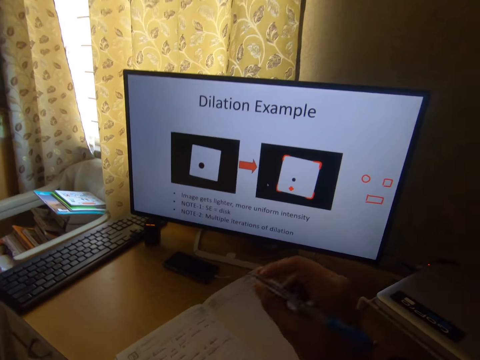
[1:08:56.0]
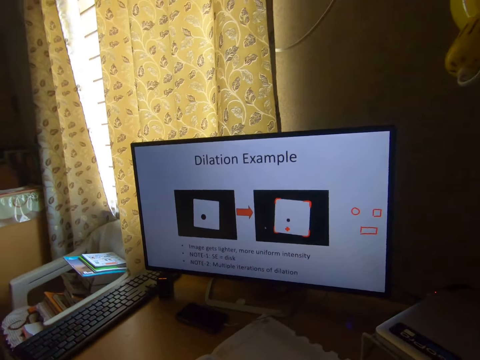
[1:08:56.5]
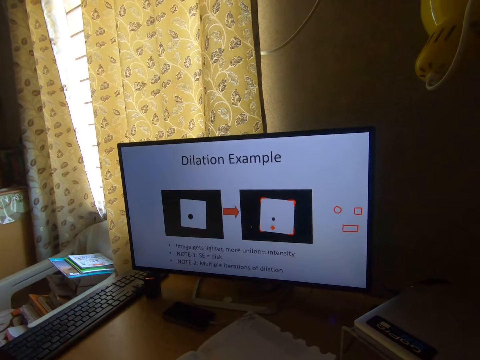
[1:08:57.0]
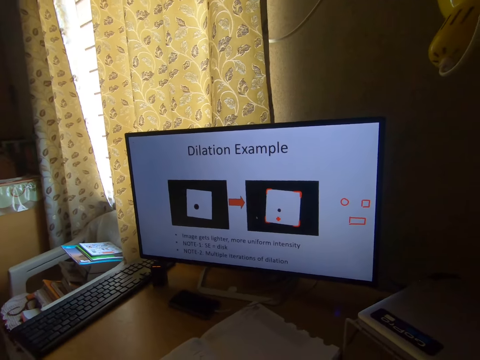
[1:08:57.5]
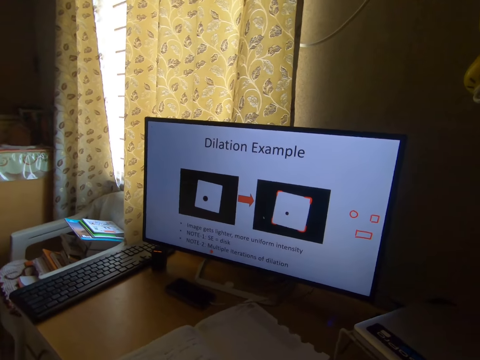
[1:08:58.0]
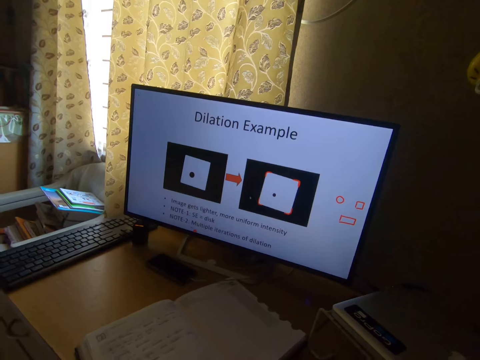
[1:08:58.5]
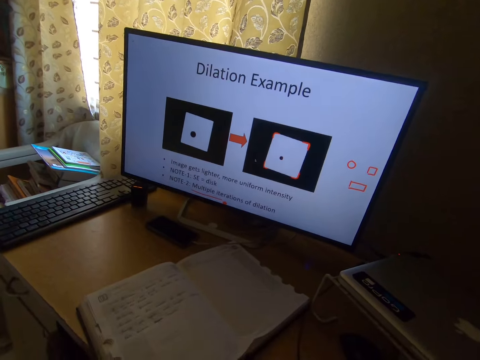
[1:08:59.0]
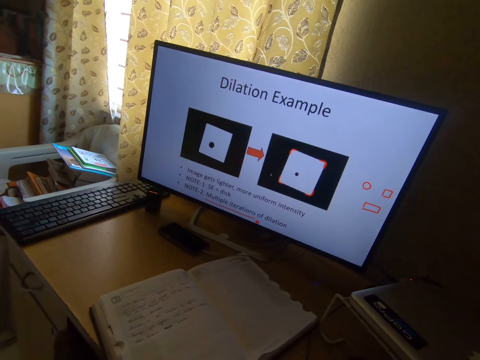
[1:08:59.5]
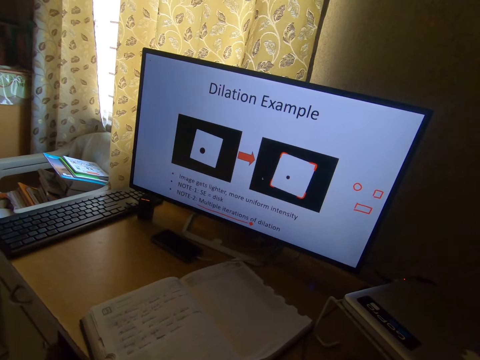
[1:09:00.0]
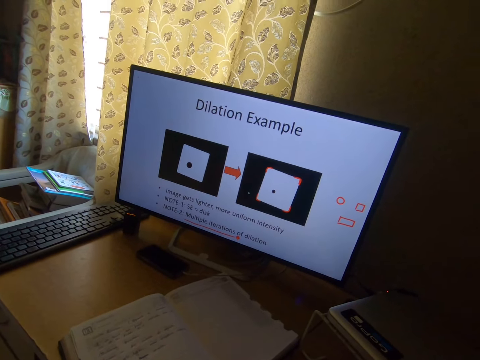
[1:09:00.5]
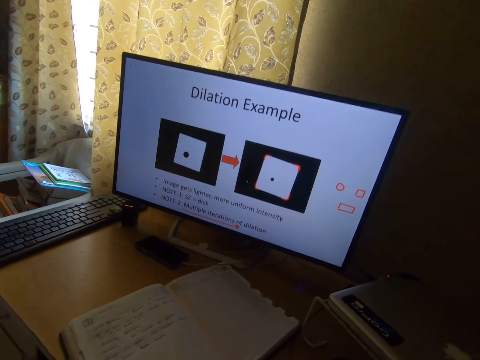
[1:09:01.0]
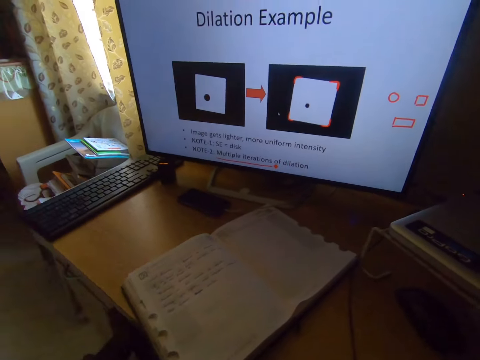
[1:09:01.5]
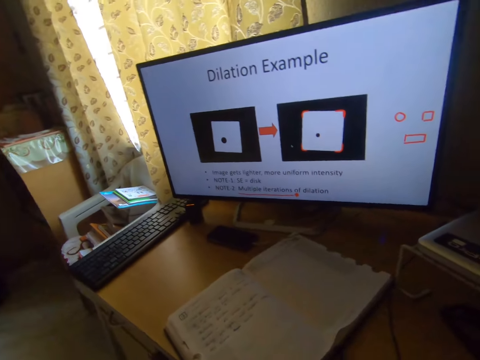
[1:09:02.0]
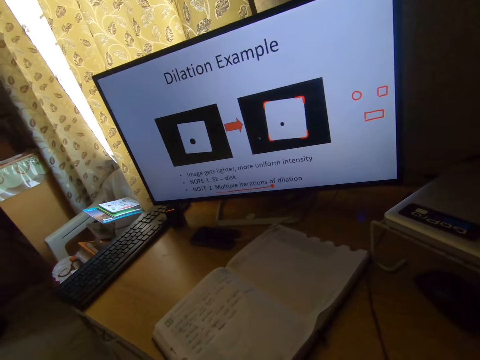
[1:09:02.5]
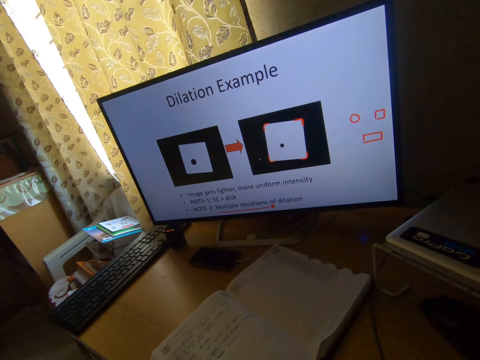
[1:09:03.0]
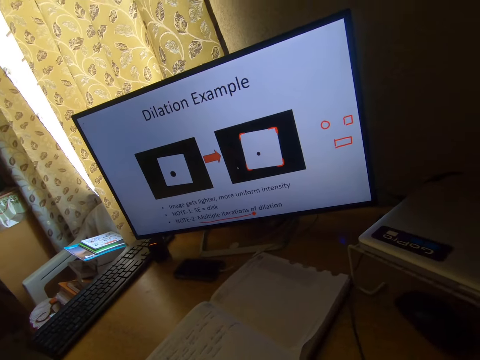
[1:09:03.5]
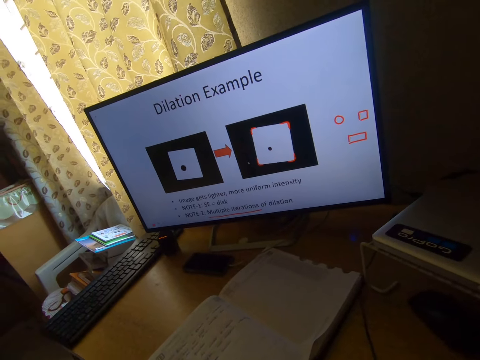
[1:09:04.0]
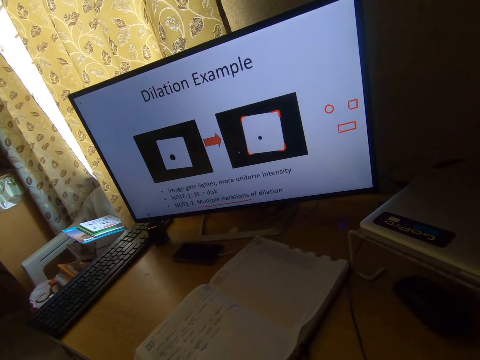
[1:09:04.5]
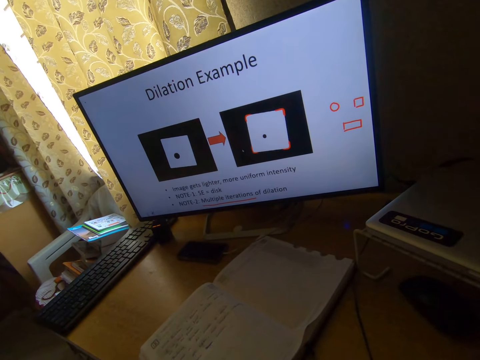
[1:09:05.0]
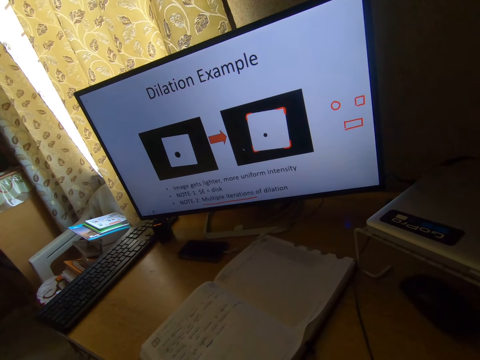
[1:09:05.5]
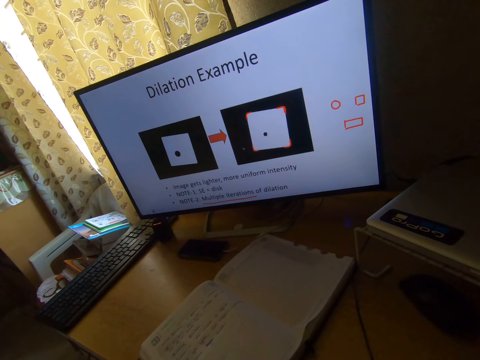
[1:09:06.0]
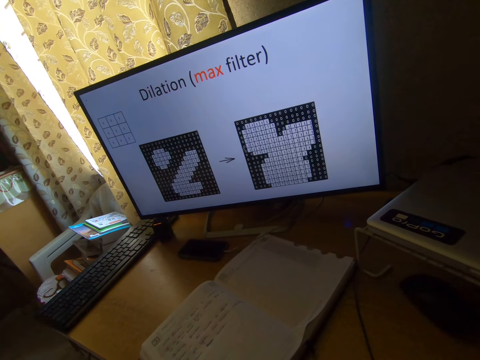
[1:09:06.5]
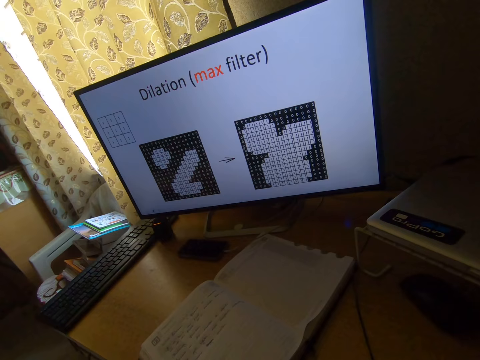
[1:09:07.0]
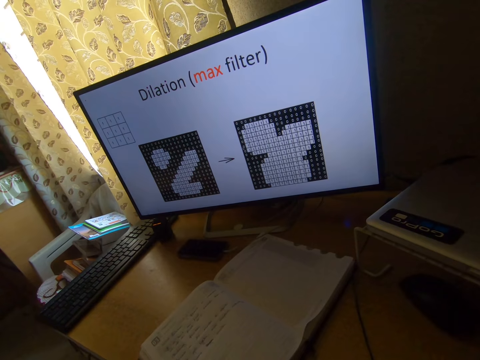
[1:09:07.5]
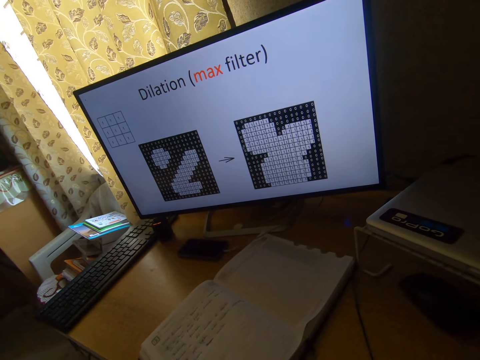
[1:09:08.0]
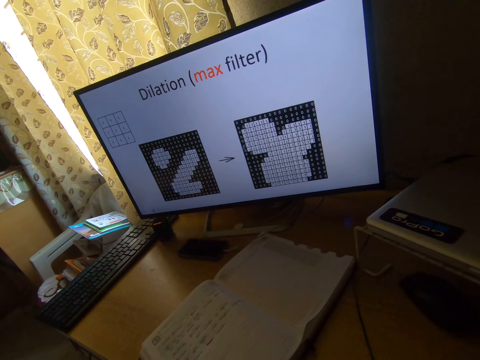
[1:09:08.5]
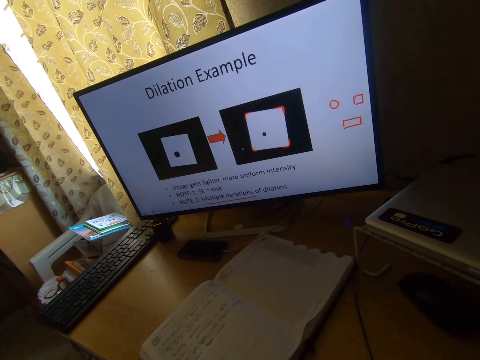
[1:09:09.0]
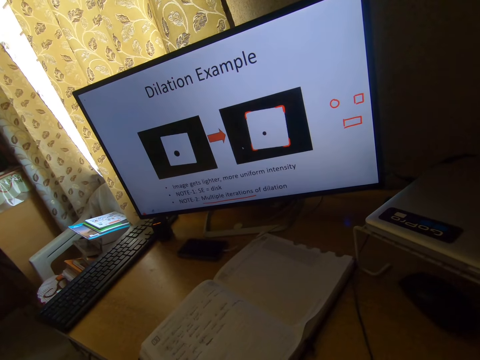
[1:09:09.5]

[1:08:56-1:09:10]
The camera wearer raises his right hand towards his face. He stops writing on the book with the pen. He draws on the computer with a mouse. He scrolls on the computer.

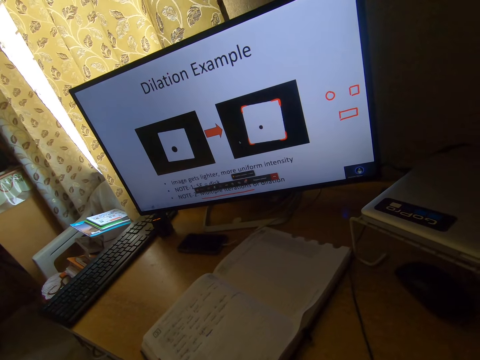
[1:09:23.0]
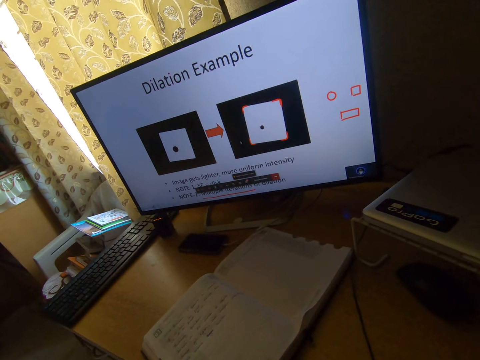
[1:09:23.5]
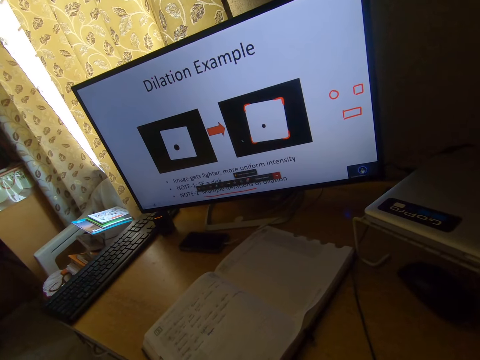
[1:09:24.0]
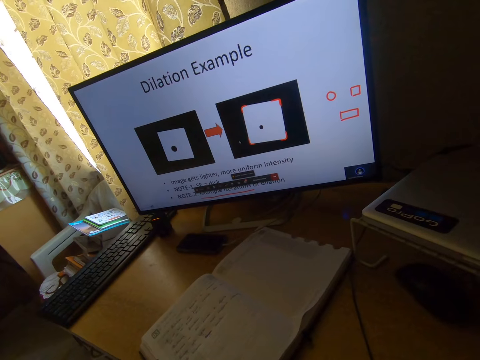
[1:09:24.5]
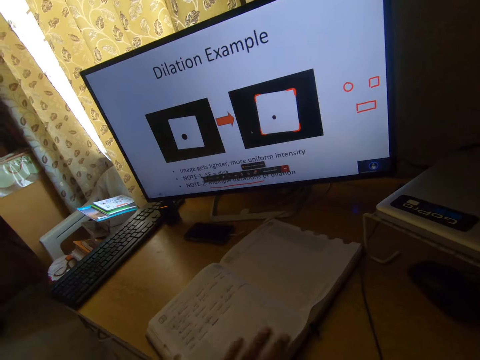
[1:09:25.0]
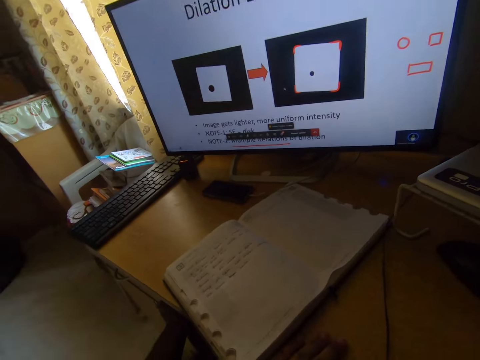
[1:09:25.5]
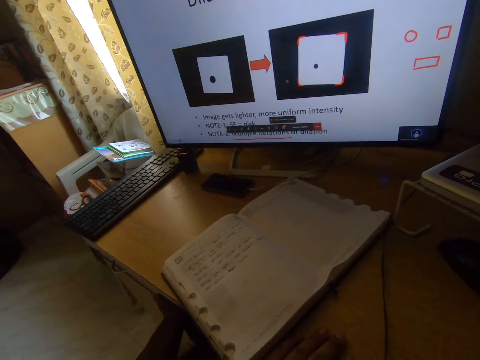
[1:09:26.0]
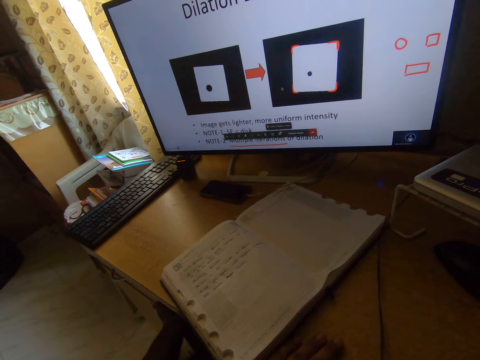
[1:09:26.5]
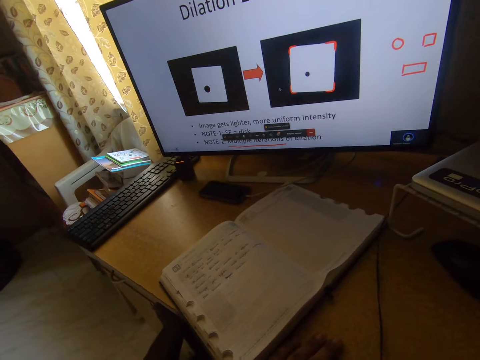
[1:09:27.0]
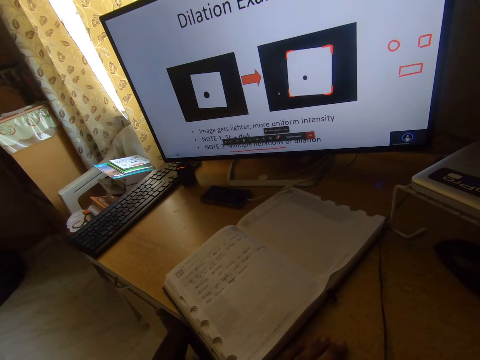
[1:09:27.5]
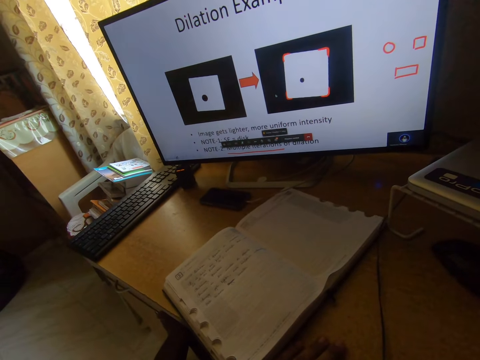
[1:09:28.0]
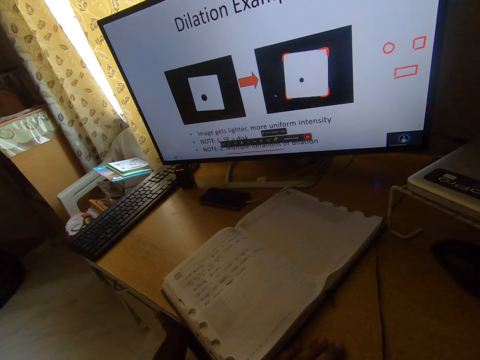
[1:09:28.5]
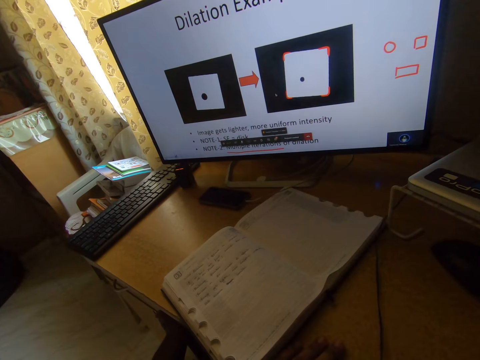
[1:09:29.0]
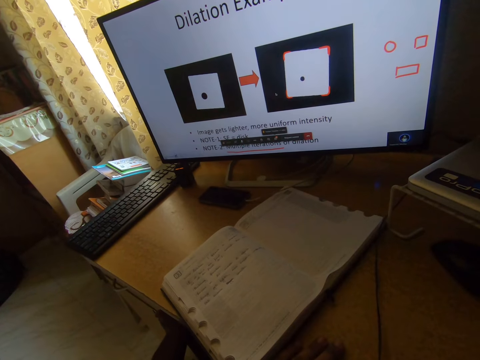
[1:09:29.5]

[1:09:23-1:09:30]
The camera wearer lowers his left hand on the table.

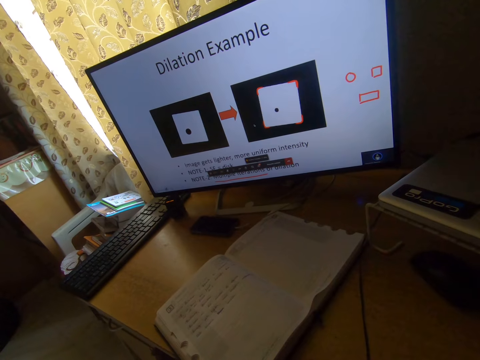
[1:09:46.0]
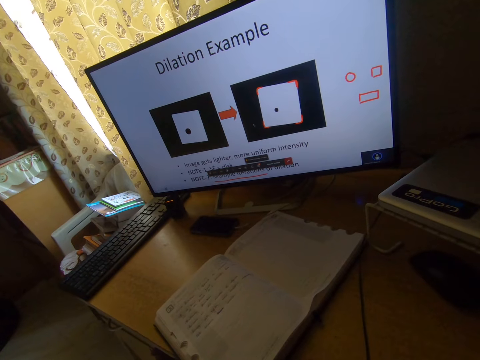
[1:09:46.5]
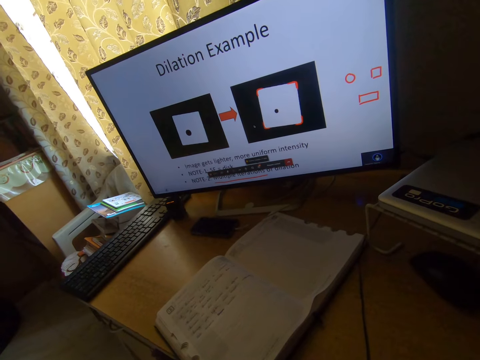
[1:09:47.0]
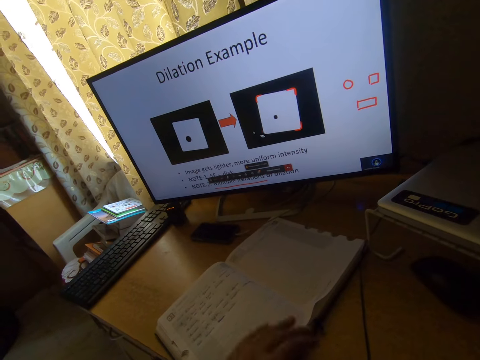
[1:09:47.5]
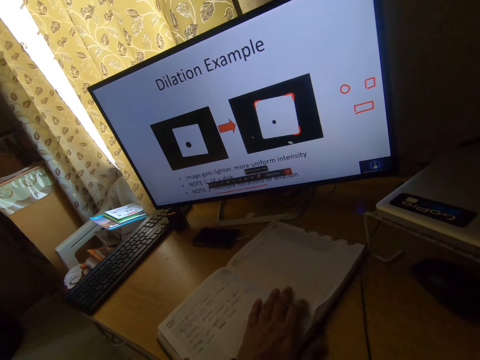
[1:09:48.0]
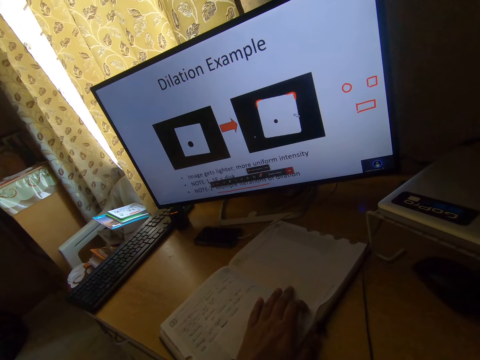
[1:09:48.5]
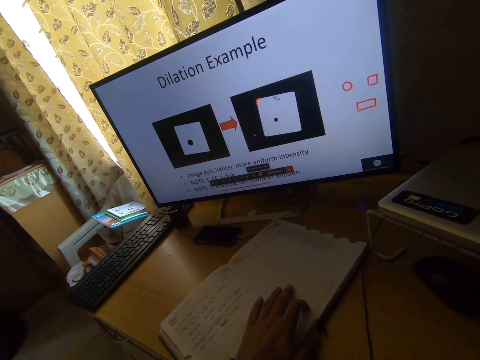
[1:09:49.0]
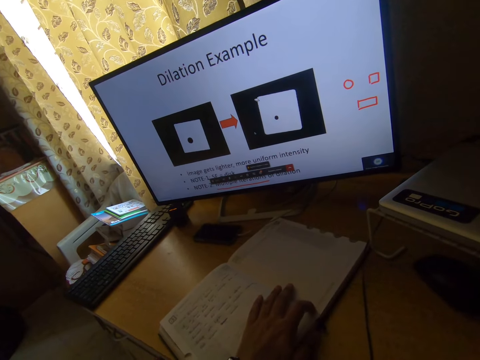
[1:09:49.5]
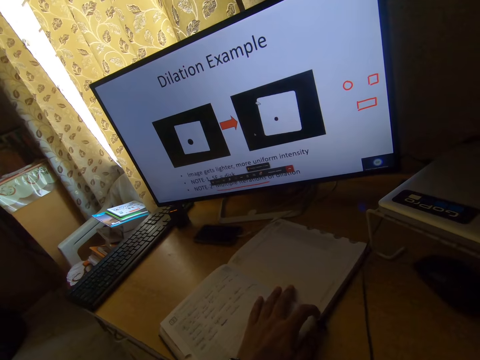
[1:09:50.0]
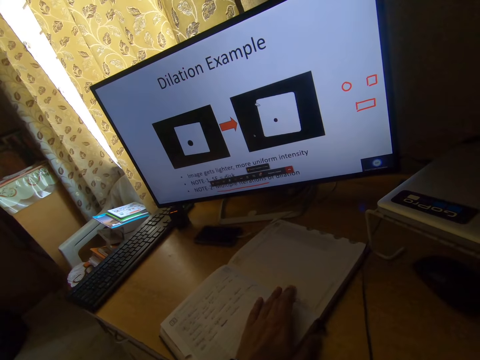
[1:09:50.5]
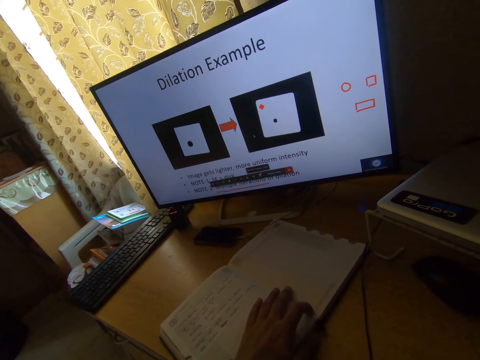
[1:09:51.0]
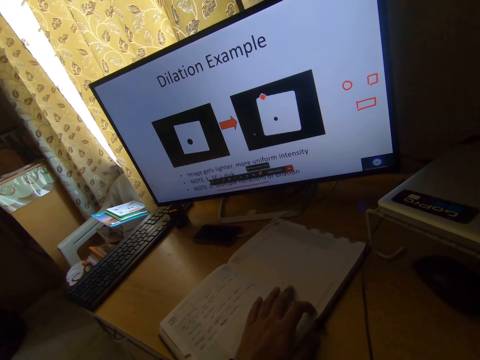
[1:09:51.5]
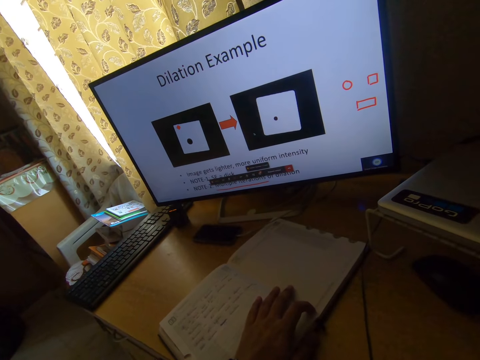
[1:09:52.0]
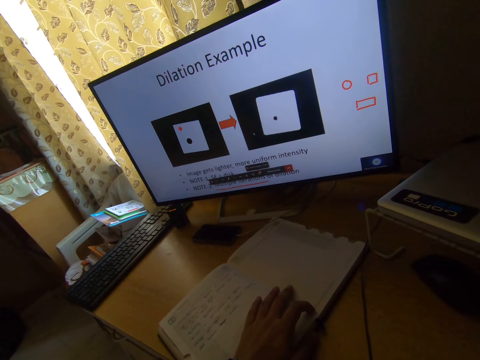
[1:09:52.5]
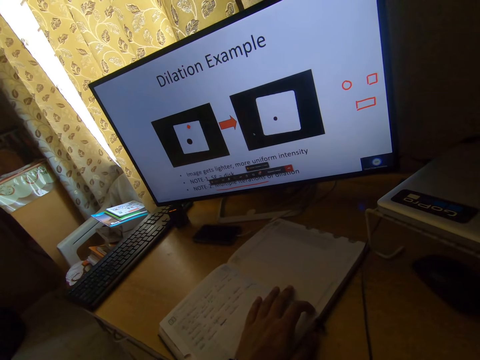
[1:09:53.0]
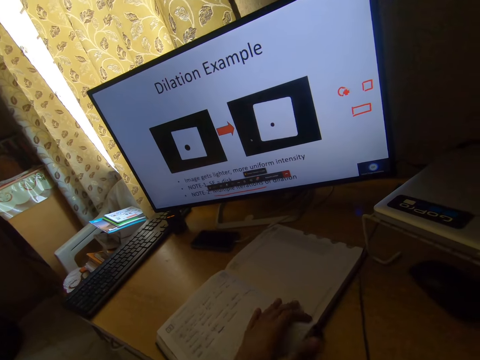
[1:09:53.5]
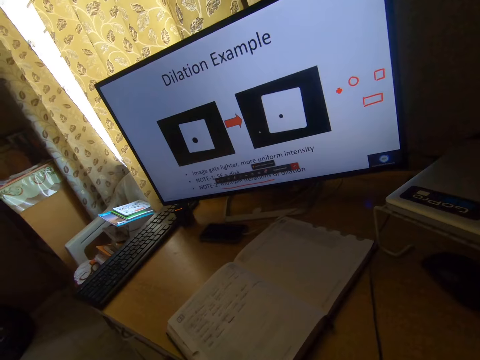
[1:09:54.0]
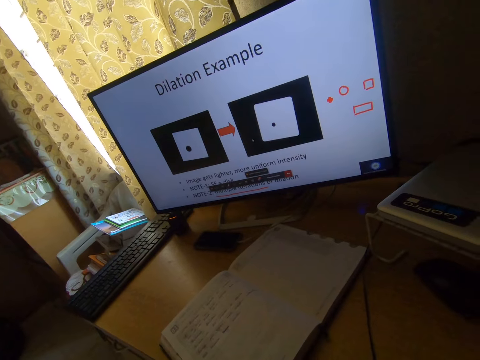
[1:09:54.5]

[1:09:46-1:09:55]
The camera wearer puts his left hand on the book. He rubs the drawings on the computer. He moves the cursor on the computer. He removes his left hand from the book.
